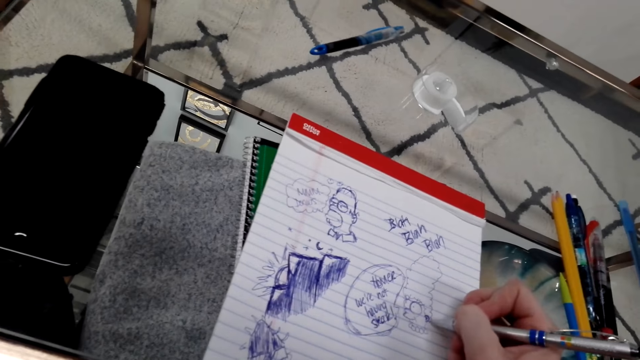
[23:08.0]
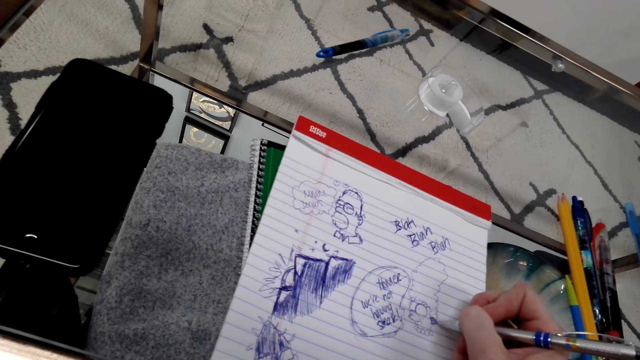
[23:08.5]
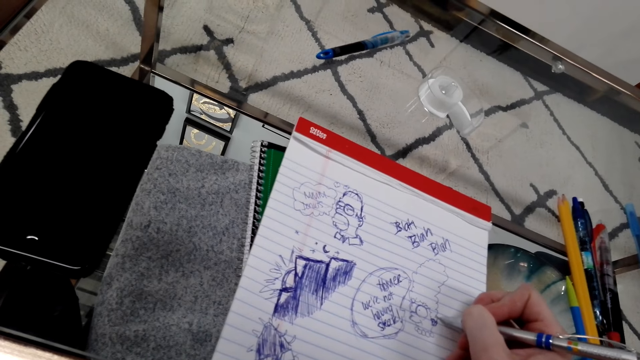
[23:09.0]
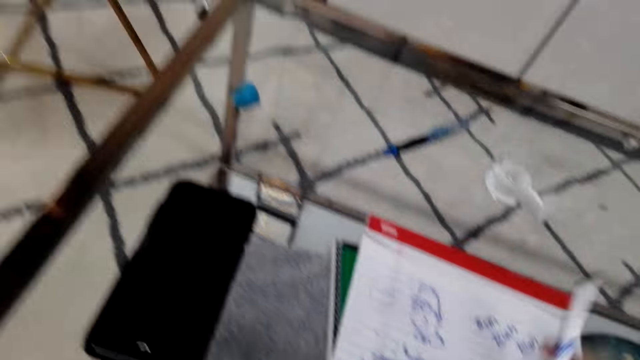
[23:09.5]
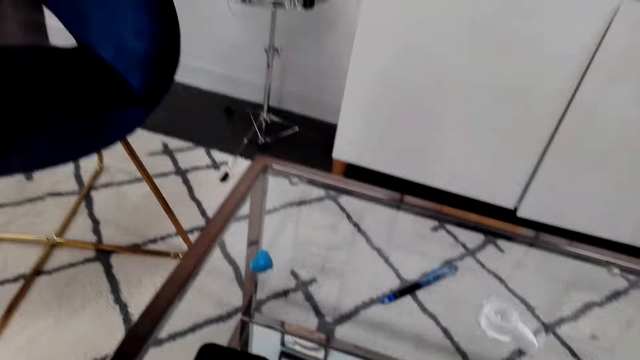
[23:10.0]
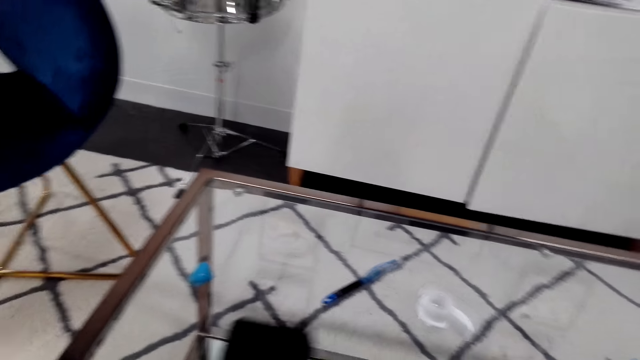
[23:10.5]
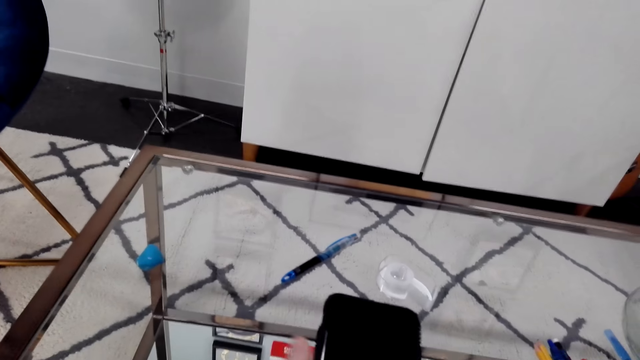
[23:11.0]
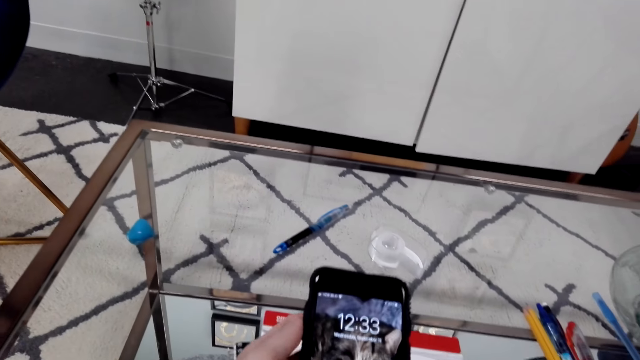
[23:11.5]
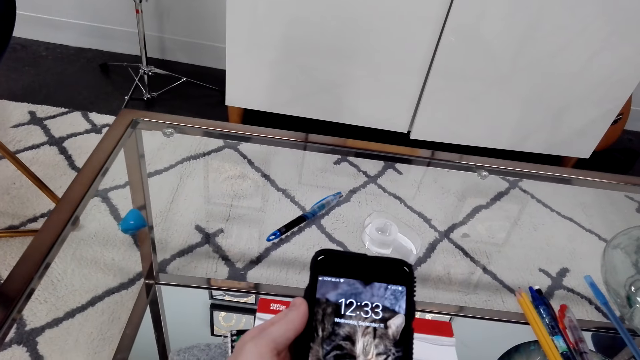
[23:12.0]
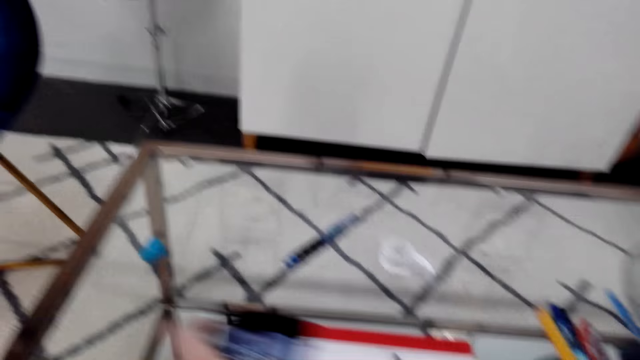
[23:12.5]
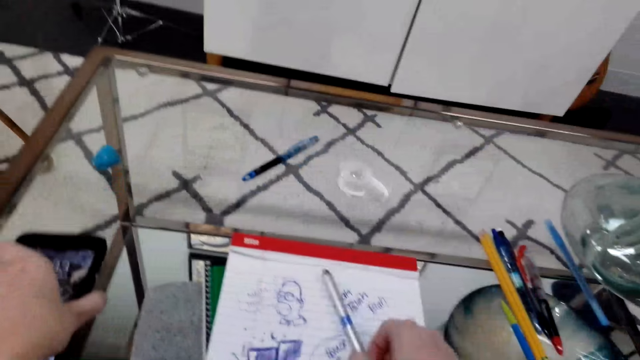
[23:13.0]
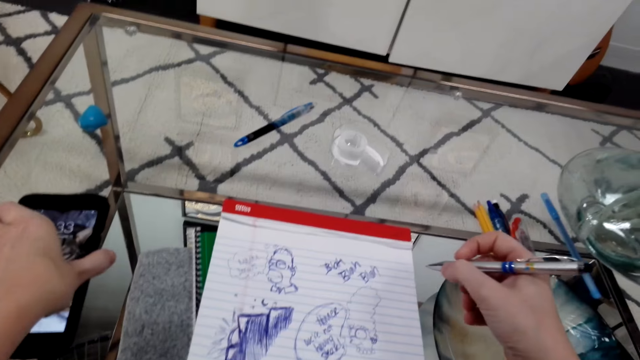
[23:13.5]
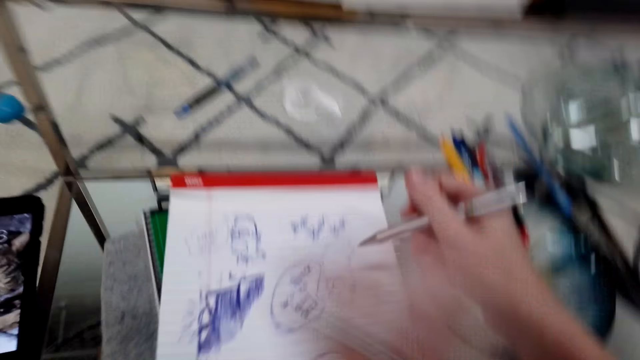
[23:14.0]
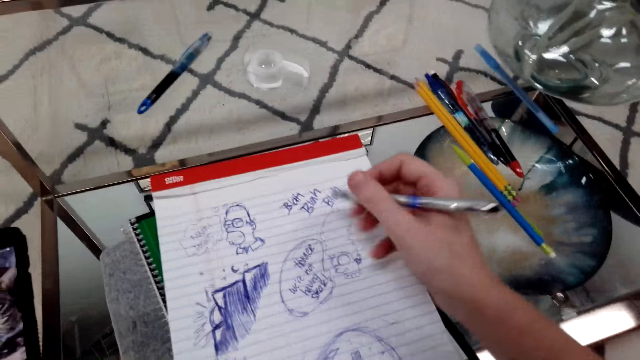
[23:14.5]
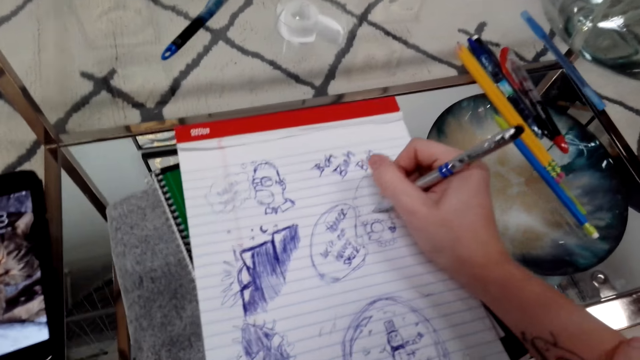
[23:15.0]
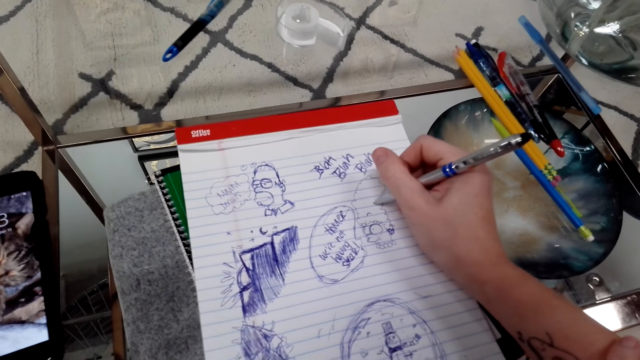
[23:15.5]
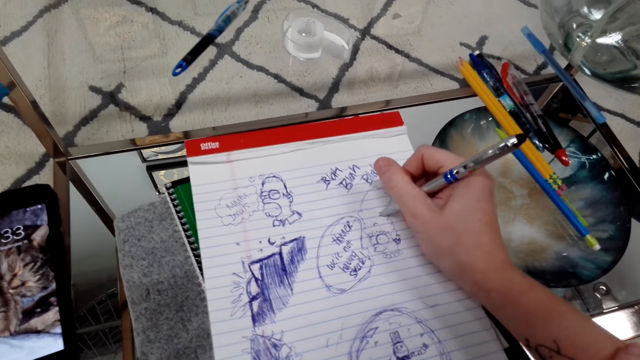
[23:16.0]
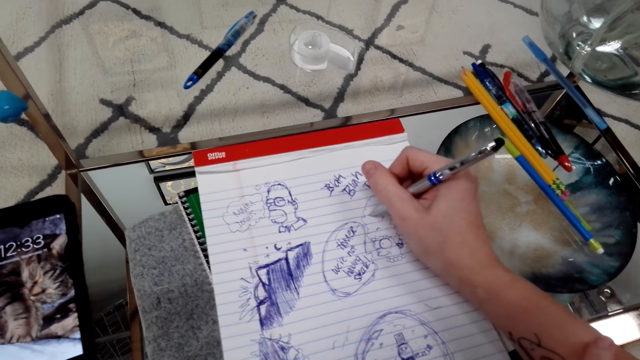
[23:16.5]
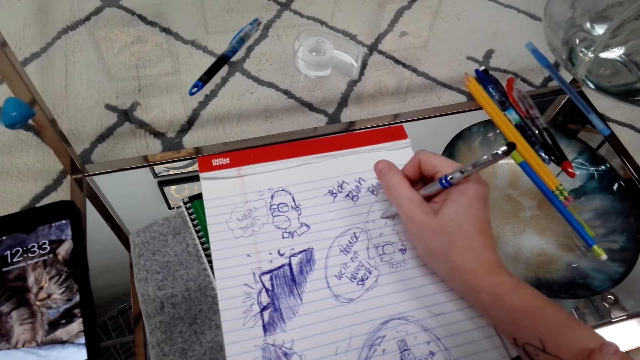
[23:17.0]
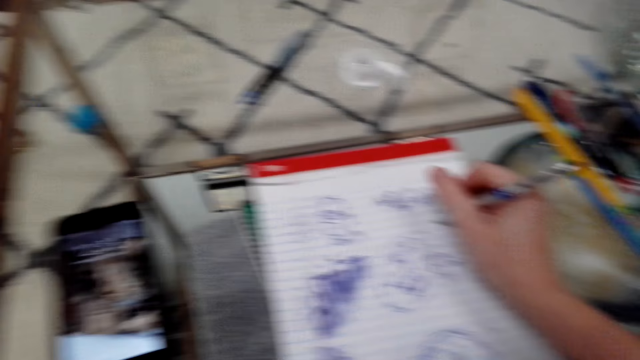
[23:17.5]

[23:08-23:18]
The camera wearer draws on a book with a pen. They look around. They pick up a mobile phone on the table. They put the pen on the table. They look at the mobile phone. They put the mobile phone on the table. They pick up the pen. They move the pen around. They draw on the book with the pen.

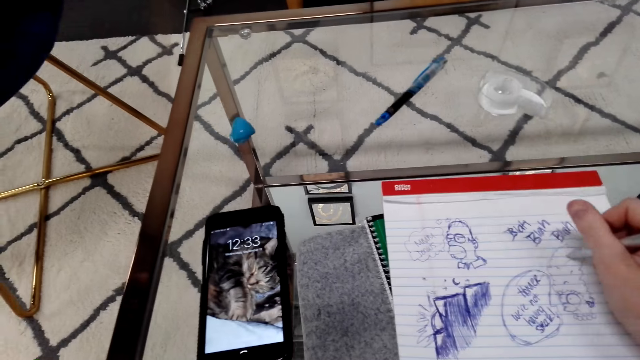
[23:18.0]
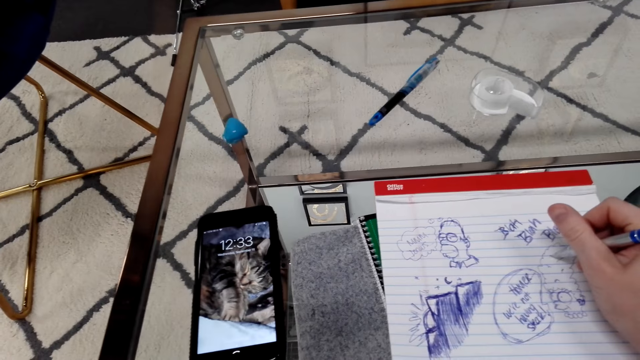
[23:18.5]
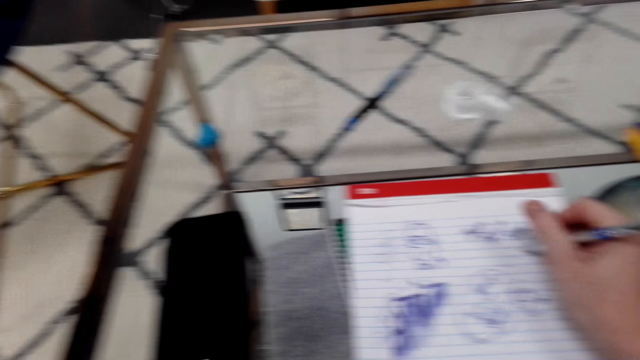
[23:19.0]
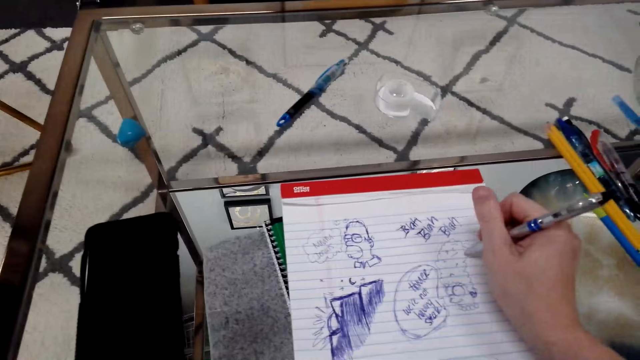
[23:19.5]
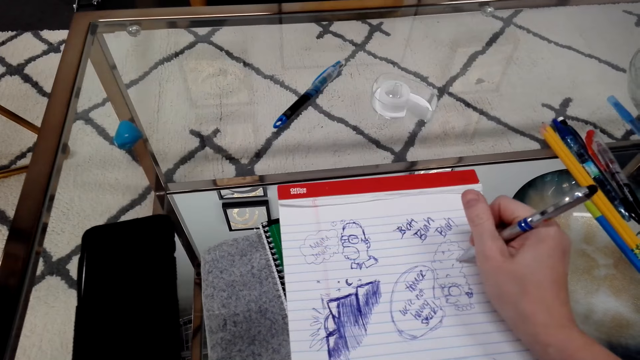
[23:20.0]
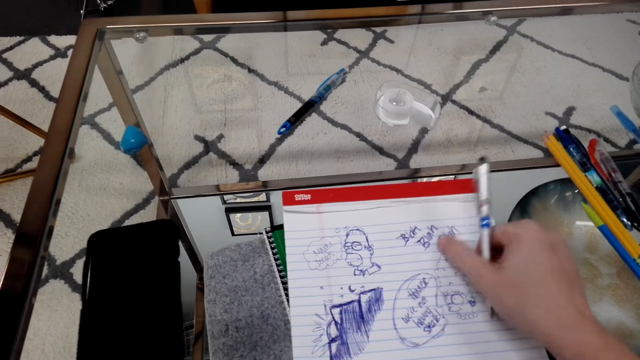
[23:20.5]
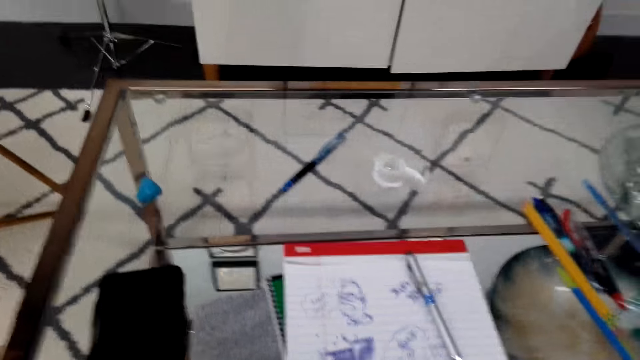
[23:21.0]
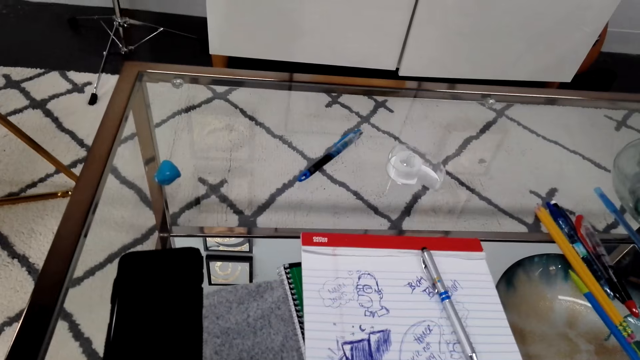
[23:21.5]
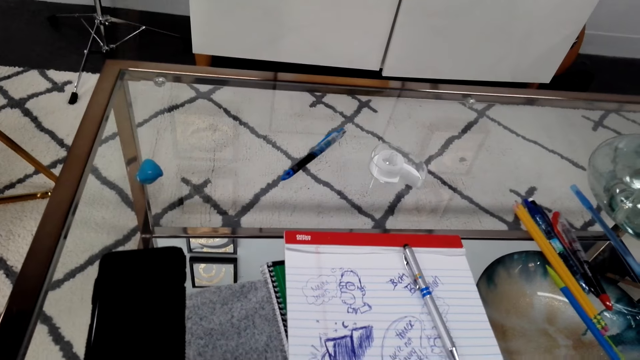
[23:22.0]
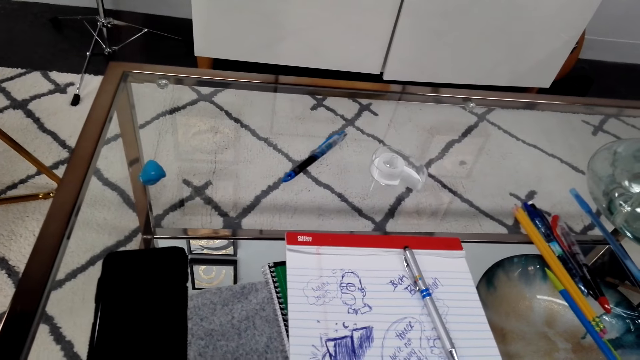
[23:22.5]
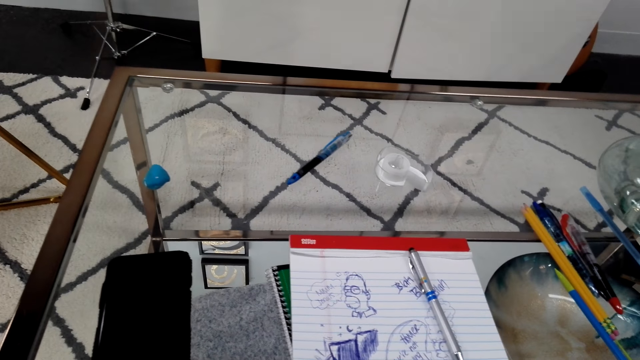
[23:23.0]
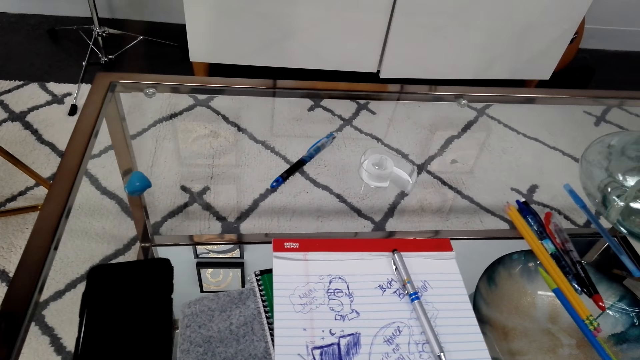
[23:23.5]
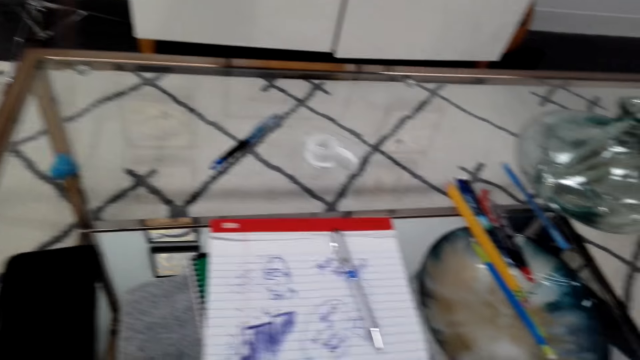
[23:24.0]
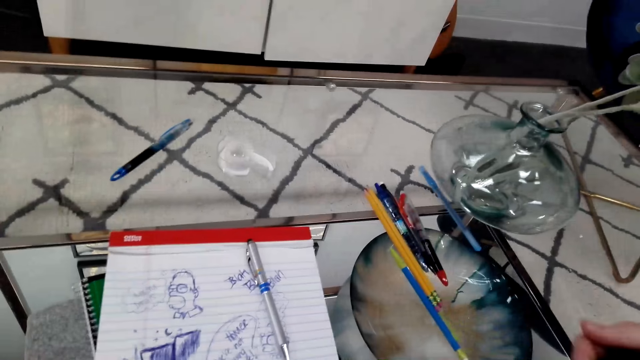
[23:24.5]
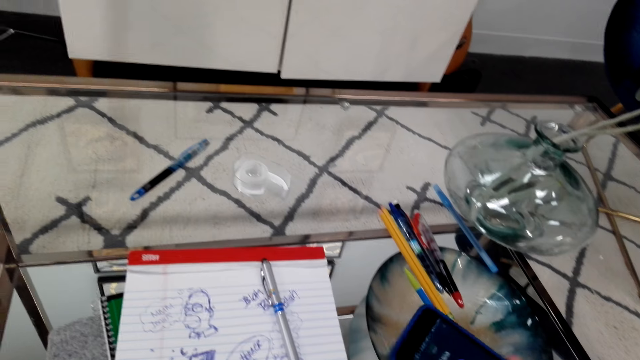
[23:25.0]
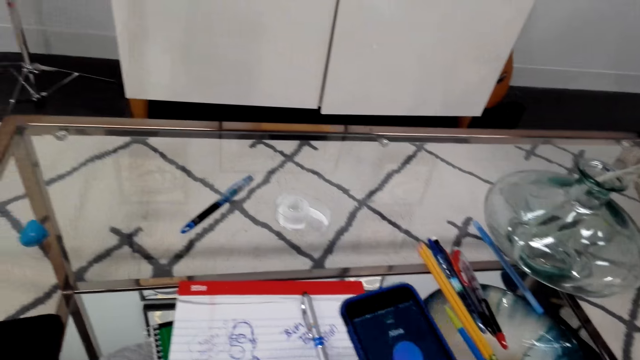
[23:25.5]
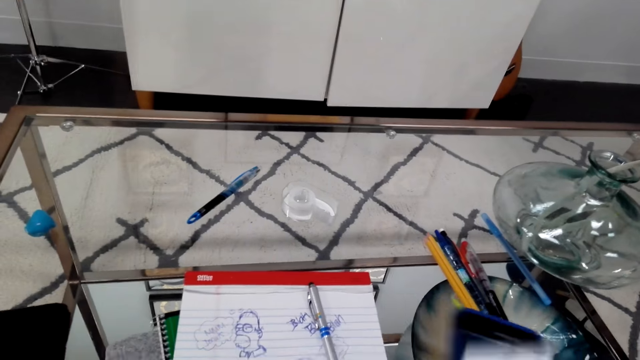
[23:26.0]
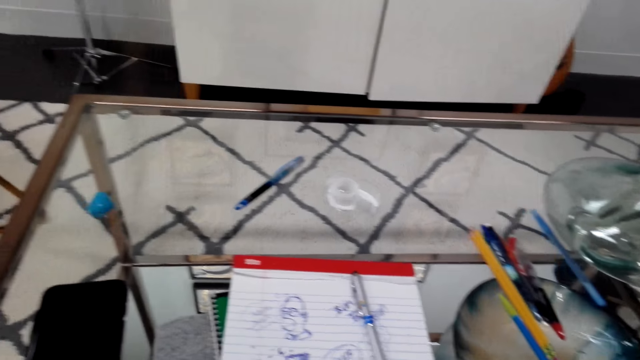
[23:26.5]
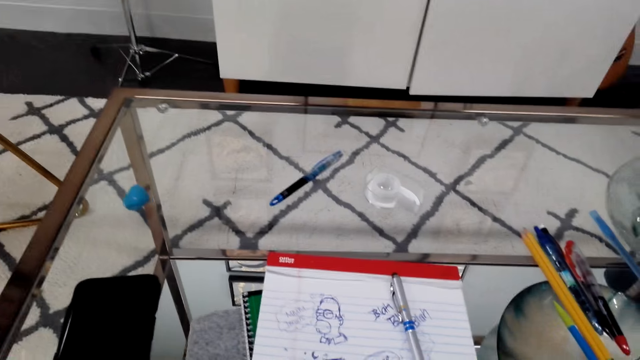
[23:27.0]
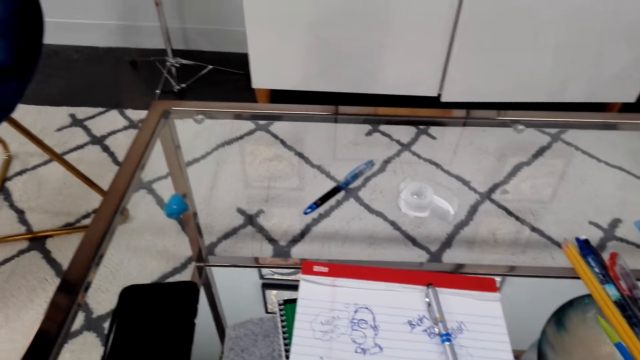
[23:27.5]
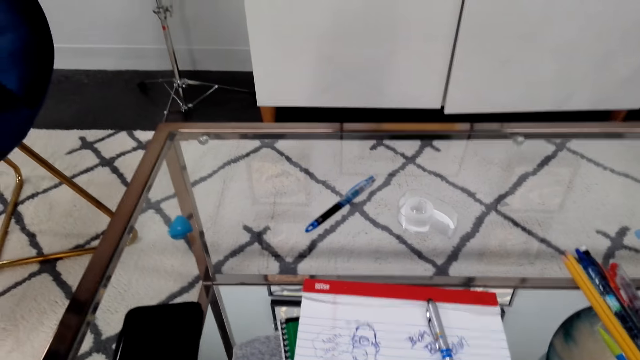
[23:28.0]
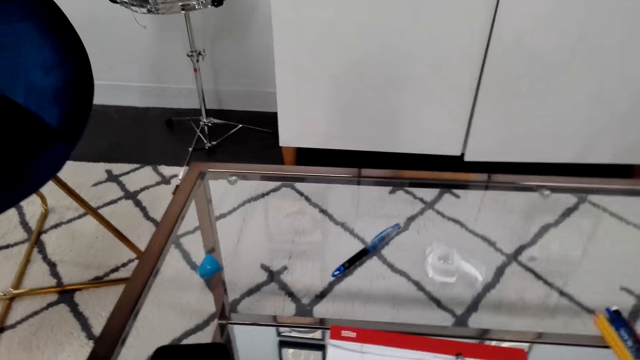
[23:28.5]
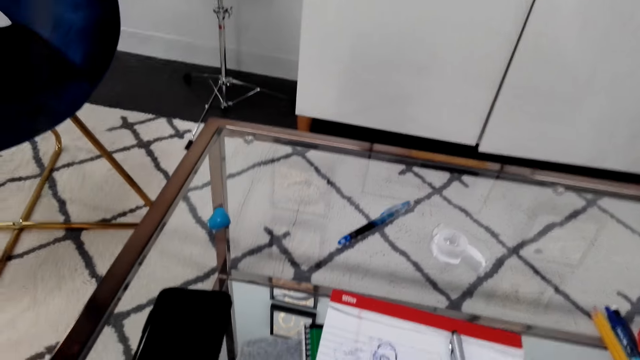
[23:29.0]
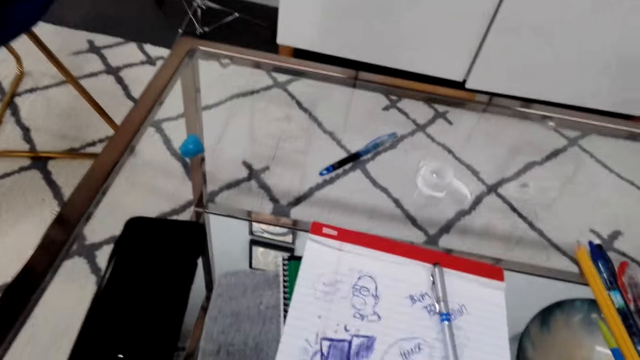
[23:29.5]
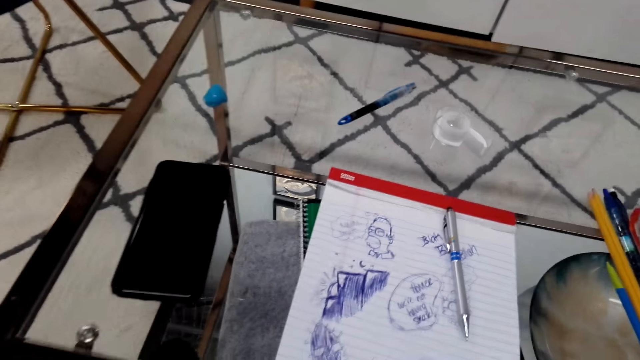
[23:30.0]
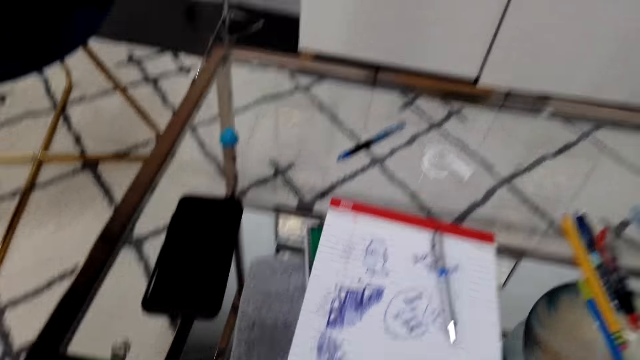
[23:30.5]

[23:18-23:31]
The camera wearer looks around. They draw on a book with a pen. They put the pen on the book. They look around. They hold a mobile phone. They look around. They talk on the phone.
